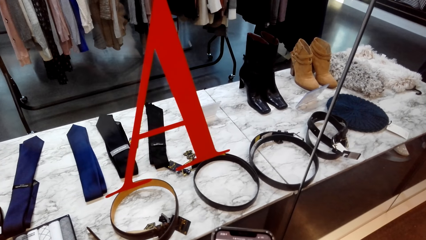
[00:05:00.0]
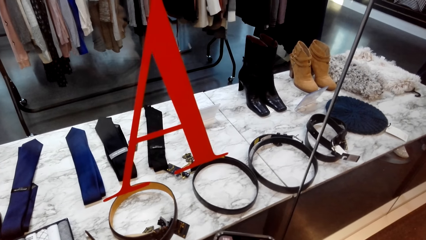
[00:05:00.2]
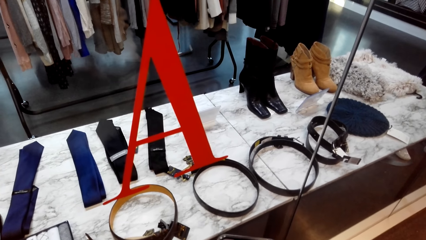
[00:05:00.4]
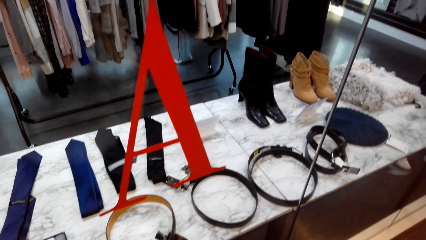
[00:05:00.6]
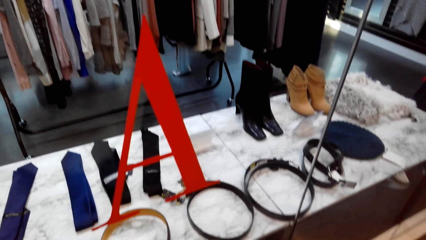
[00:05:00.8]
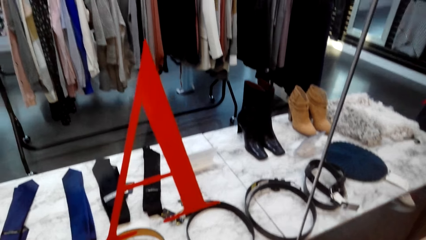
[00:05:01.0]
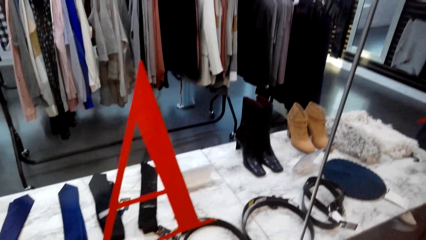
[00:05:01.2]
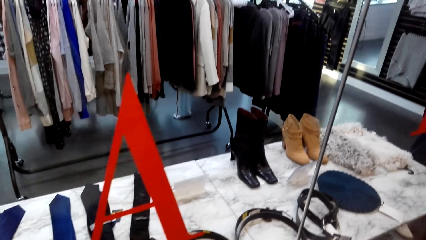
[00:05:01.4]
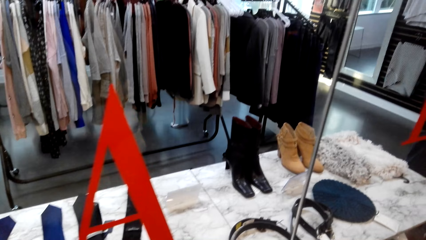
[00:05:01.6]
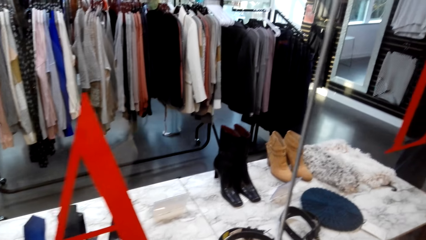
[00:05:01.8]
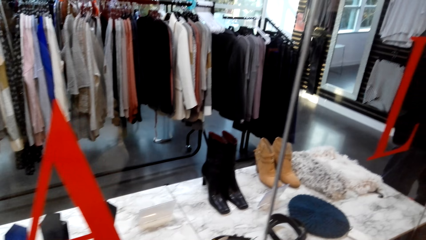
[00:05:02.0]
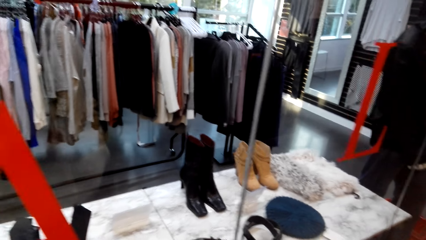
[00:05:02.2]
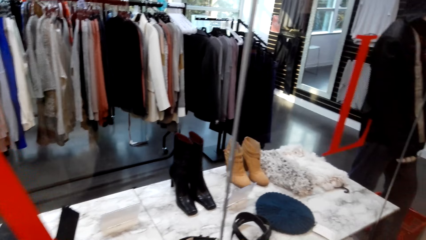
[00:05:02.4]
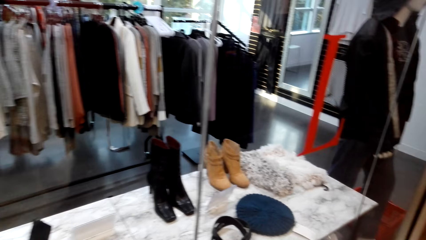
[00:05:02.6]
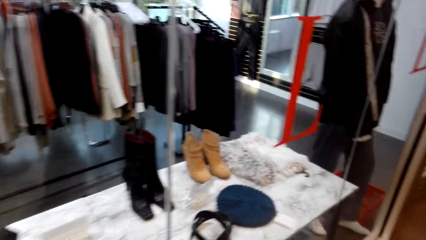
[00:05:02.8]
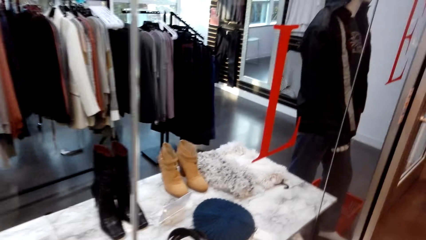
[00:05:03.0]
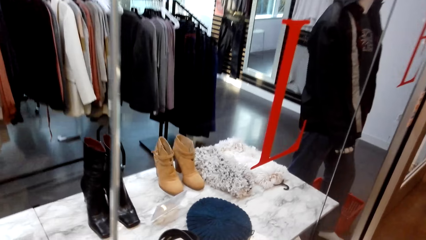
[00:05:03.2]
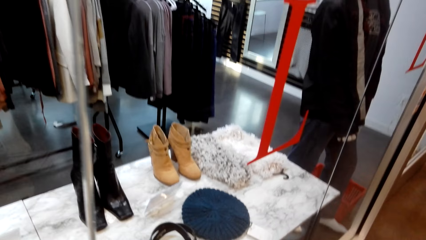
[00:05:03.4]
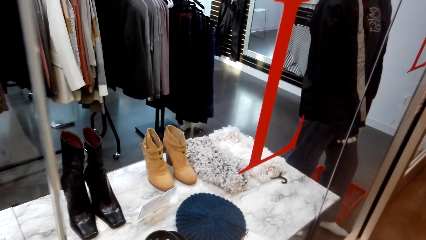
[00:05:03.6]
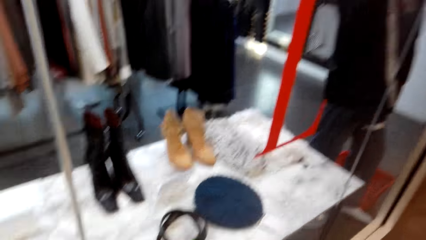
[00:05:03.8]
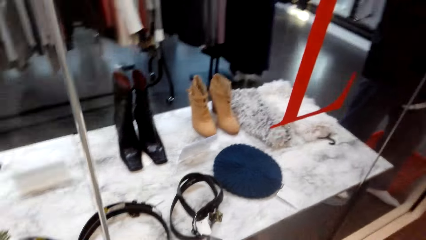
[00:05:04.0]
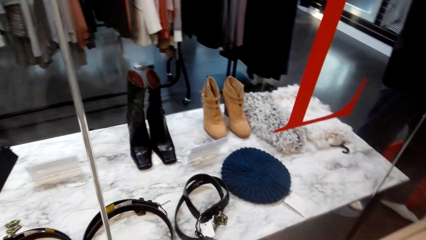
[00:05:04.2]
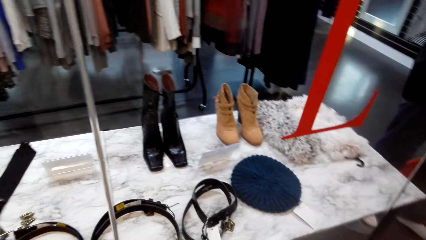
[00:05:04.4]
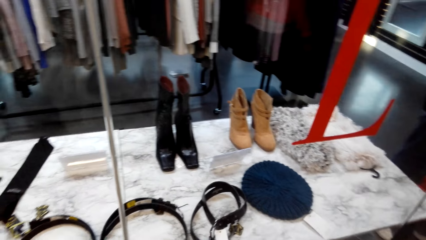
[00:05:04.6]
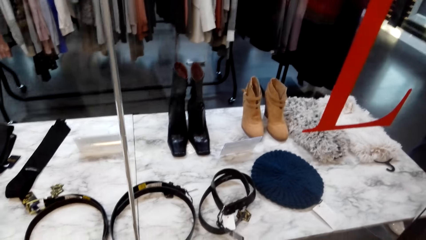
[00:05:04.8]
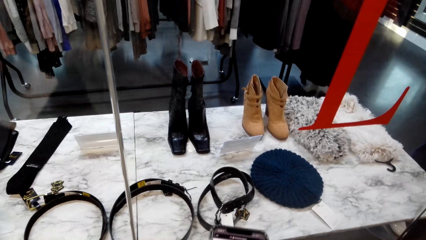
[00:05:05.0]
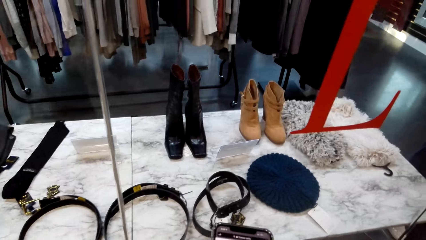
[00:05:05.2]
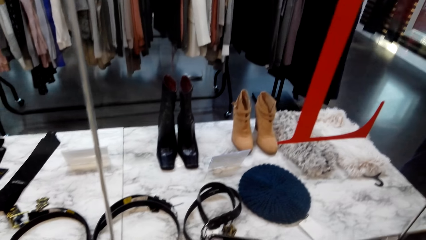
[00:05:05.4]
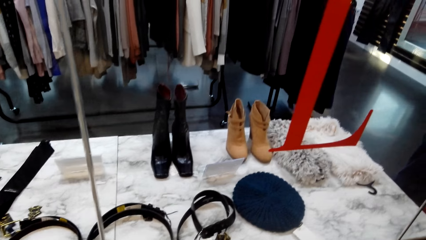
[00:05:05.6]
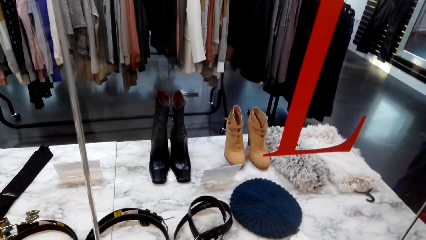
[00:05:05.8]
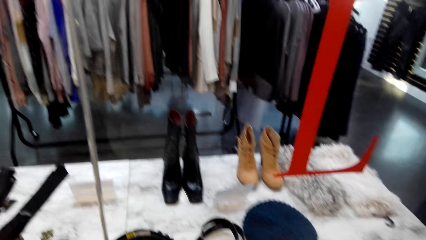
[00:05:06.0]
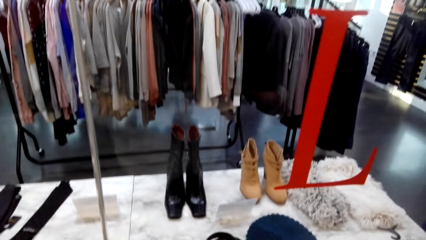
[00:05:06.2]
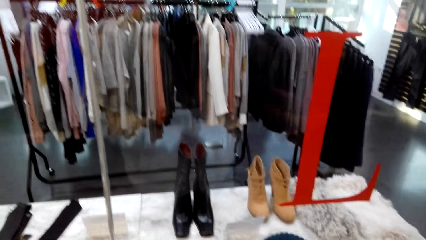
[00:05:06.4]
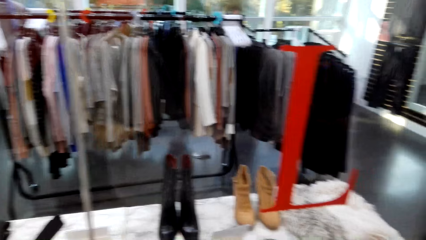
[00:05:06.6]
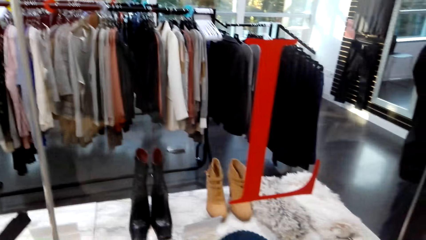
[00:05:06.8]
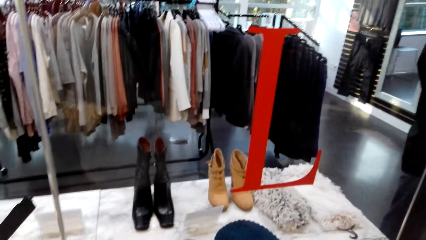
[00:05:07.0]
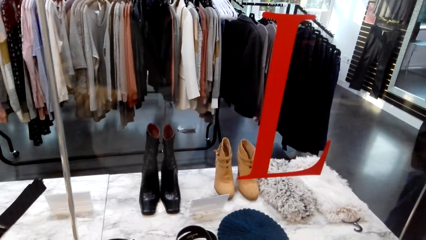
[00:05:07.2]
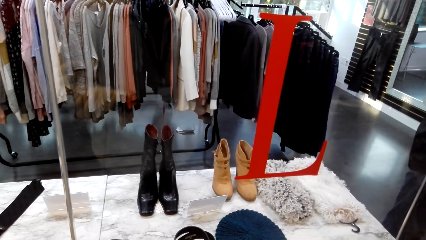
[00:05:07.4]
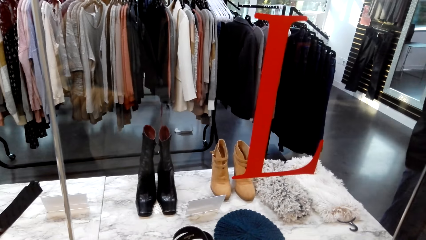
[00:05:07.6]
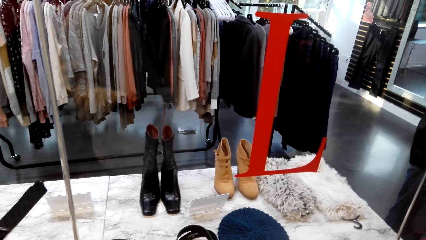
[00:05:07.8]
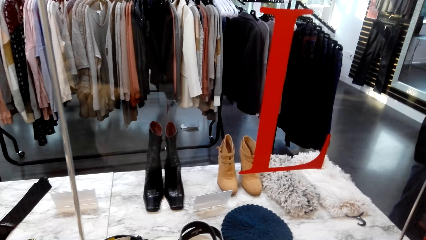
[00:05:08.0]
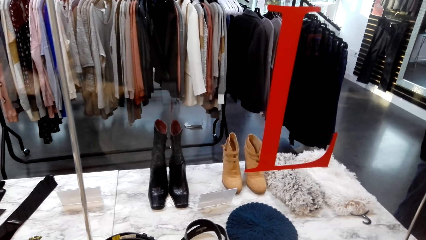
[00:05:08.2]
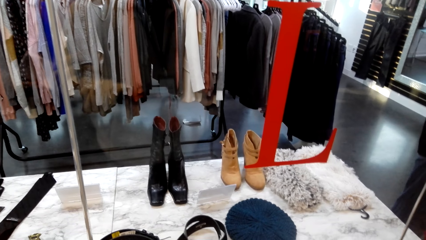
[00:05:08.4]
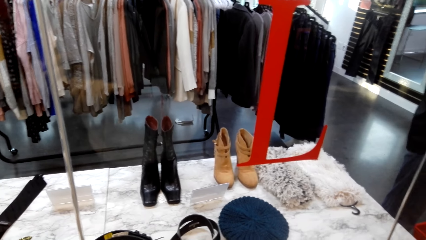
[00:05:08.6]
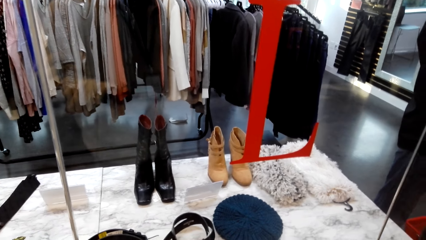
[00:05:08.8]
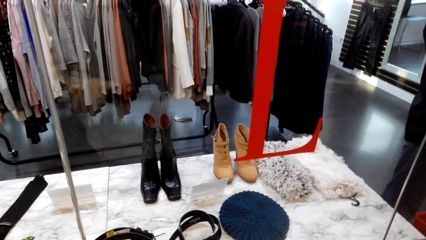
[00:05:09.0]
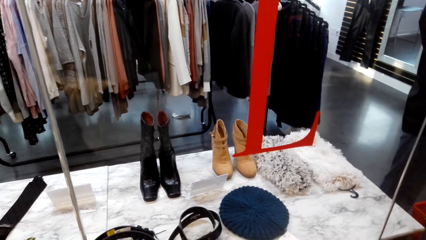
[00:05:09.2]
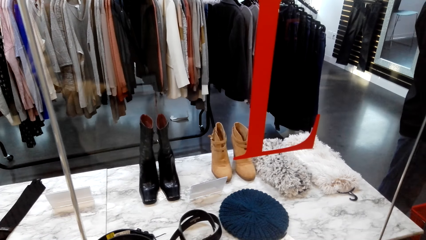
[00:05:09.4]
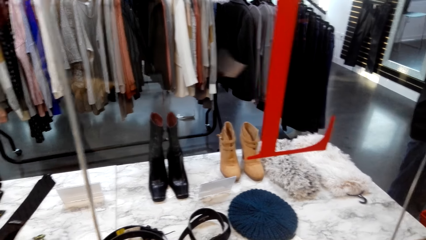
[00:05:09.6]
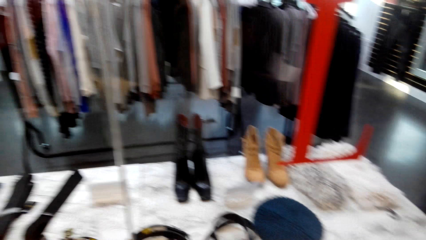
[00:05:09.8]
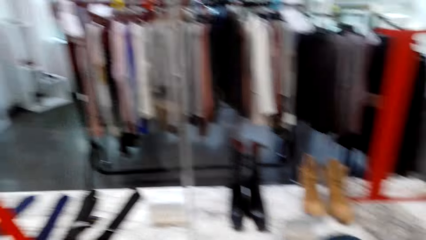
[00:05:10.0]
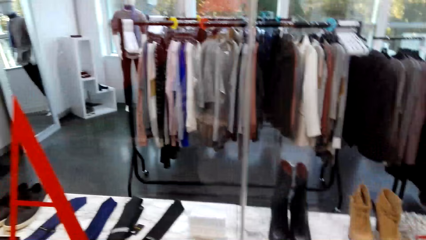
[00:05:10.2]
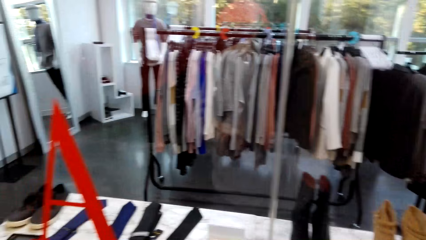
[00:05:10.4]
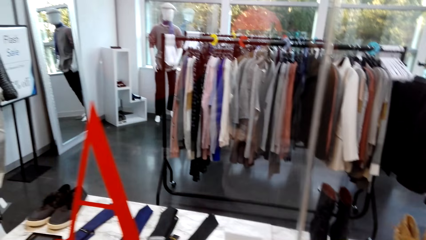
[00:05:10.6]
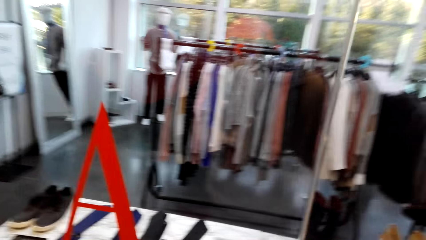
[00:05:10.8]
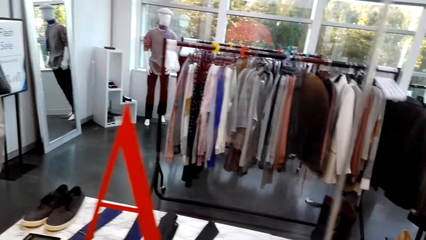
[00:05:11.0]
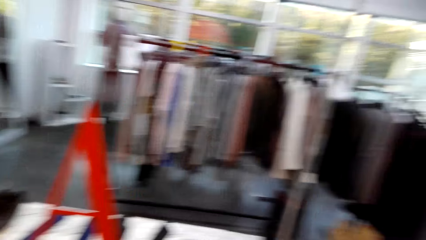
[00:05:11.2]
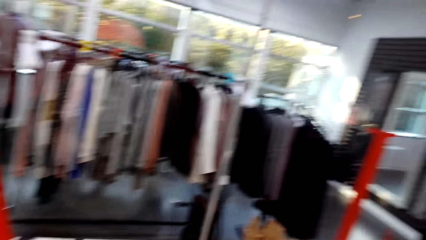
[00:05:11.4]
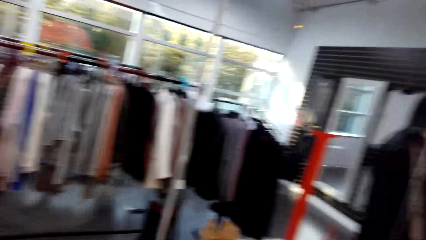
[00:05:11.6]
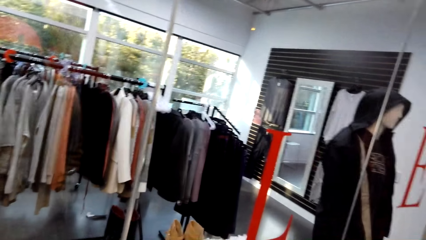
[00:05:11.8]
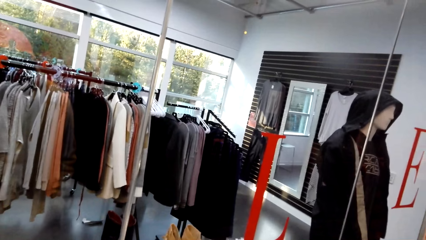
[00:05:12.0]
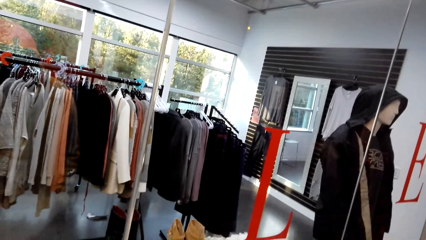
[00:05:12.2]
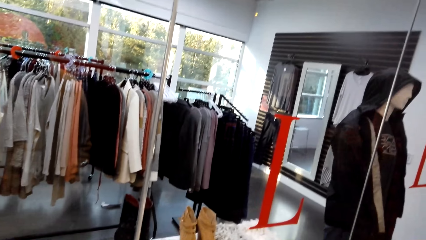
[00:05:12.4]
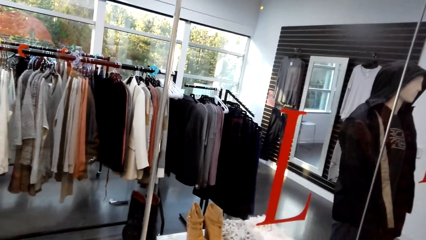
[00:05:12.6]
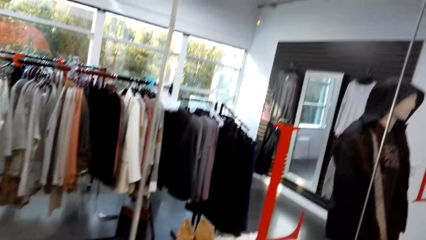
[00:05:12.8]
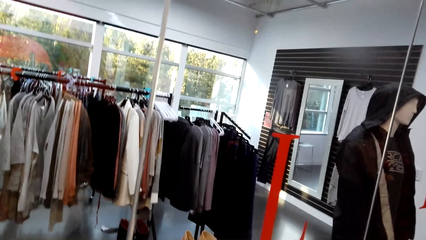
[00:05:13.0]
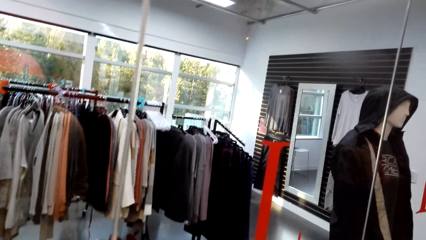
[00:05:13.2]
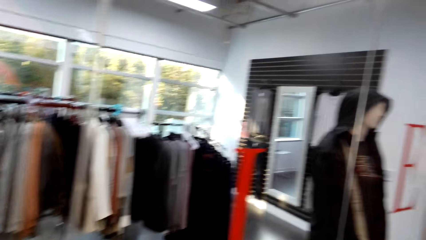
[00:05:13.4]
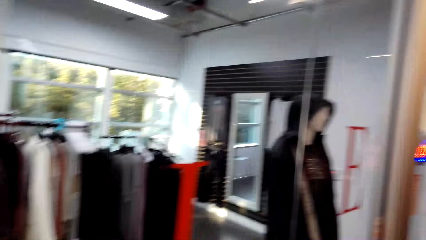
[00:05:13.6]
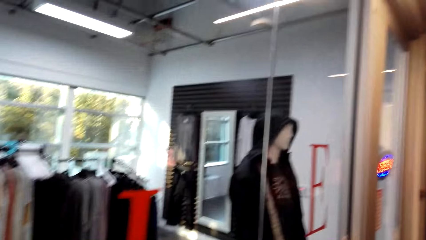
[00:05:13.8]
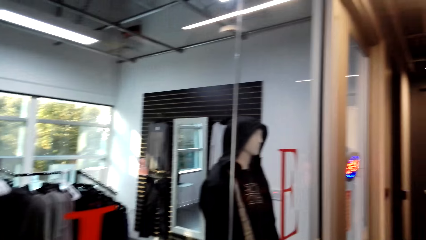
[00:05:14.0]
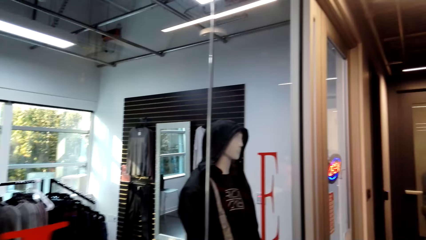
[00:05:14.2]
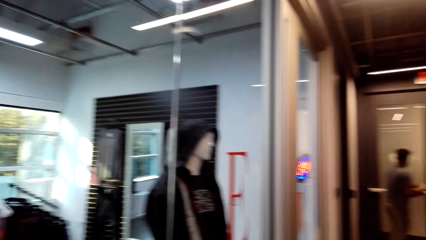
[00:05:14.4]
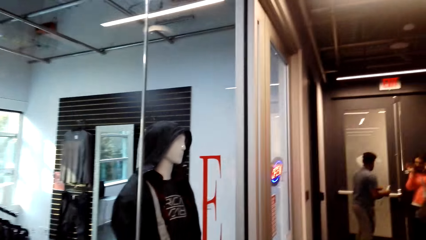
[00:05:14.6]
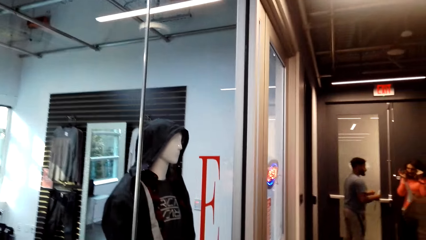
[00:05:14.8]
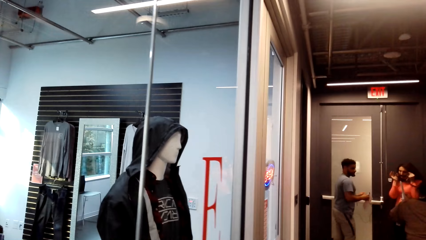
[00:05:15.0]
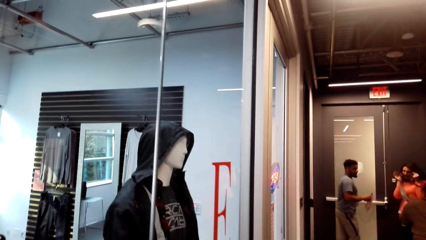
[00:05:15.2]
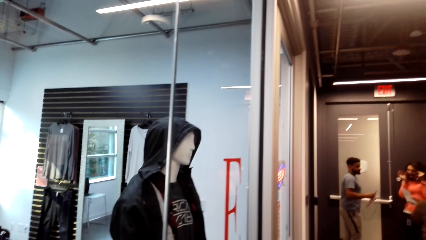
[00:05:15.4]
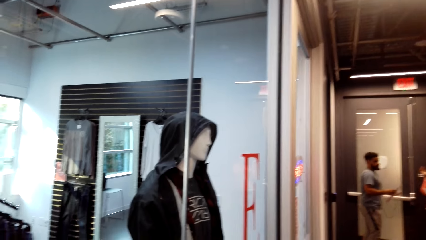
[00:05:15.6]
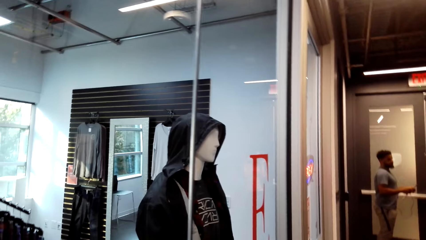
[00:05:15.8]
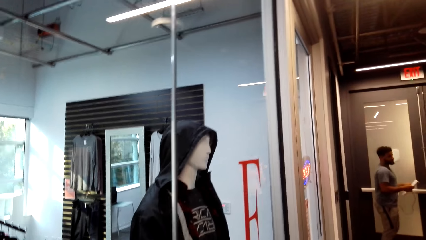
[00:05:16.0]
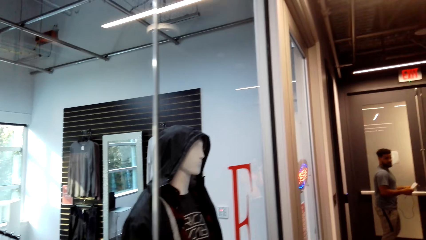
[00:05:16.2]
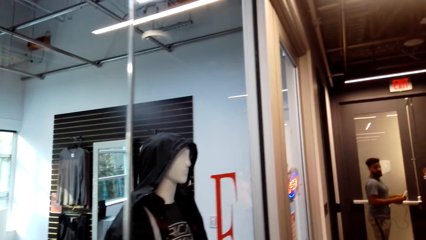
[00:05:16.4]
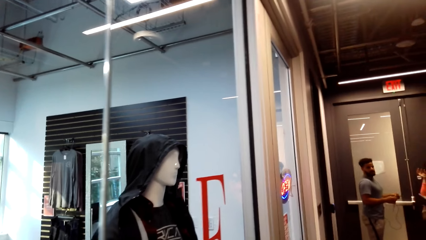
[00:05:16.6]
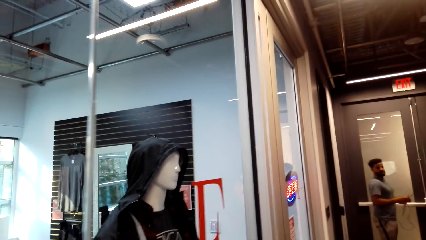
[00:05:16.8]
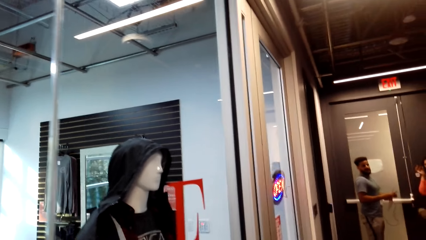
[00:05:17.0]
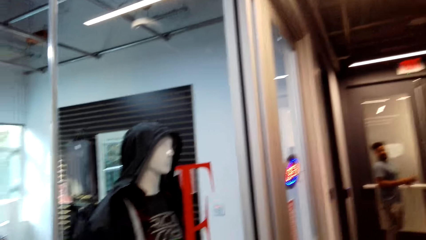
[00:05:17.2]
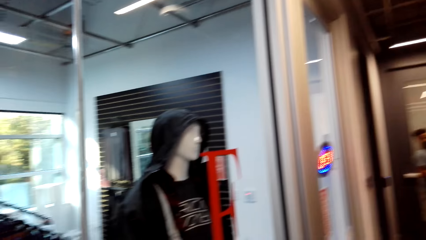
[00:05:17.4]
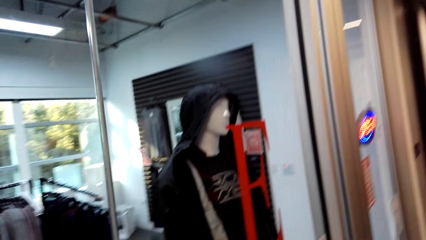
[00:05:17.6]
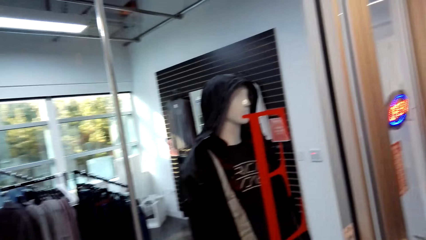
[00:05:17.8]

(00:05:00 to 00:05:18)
The camera wearer does window shopping. They look on a display. They do window shopping repeatedly. They look around. They do window shopping. They do window shopping again. A man moves. The camera wearer does window shopping.
